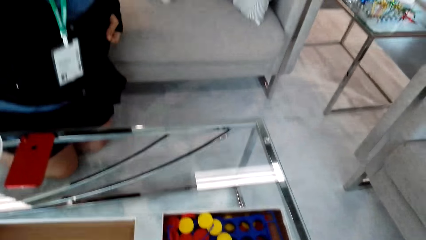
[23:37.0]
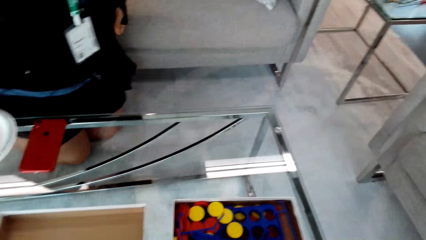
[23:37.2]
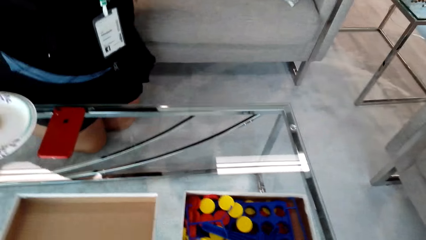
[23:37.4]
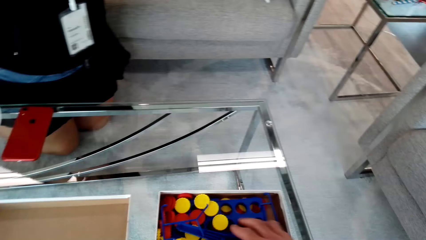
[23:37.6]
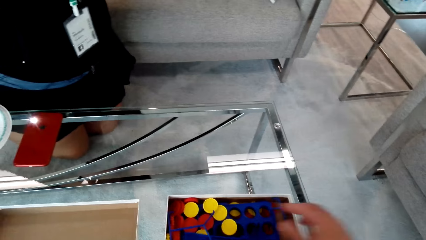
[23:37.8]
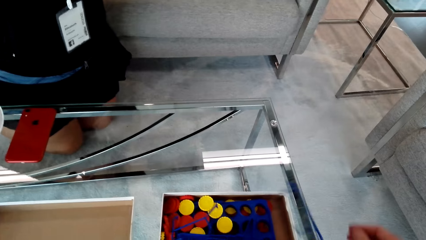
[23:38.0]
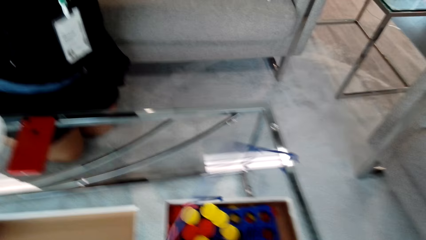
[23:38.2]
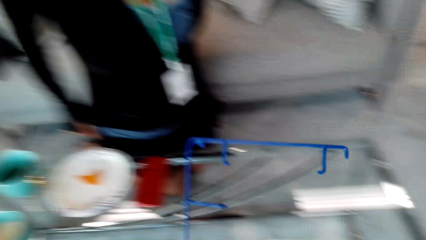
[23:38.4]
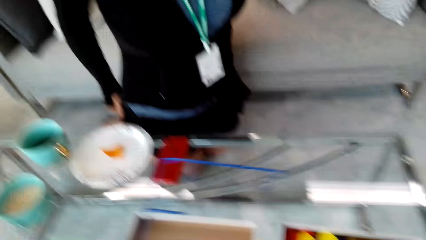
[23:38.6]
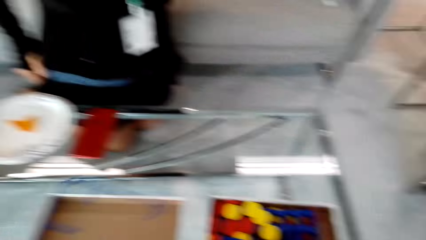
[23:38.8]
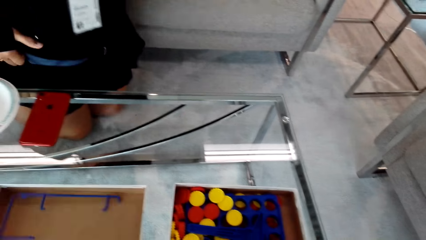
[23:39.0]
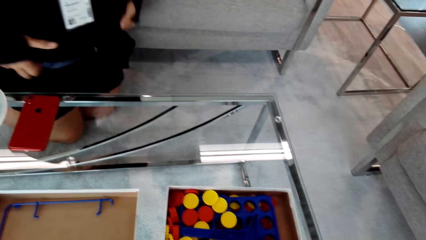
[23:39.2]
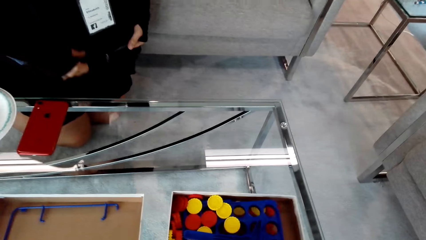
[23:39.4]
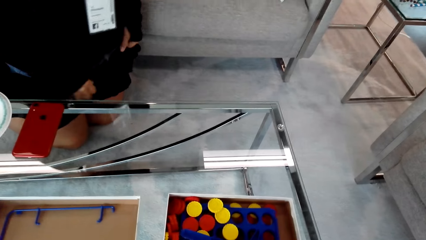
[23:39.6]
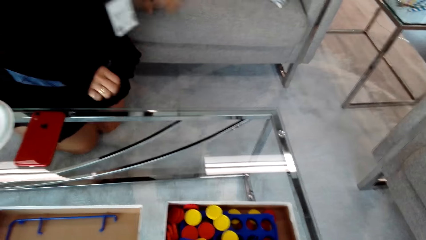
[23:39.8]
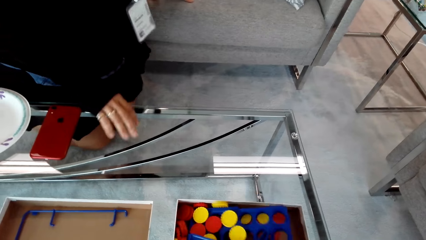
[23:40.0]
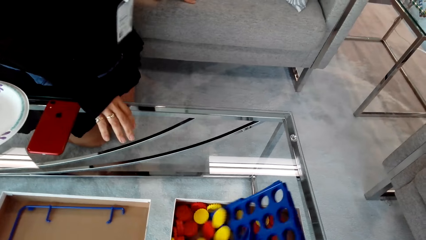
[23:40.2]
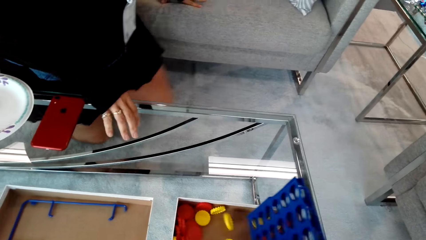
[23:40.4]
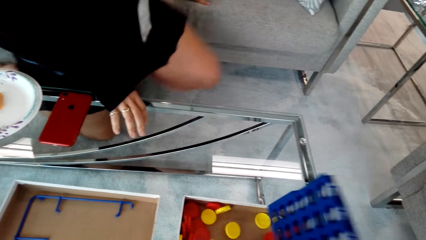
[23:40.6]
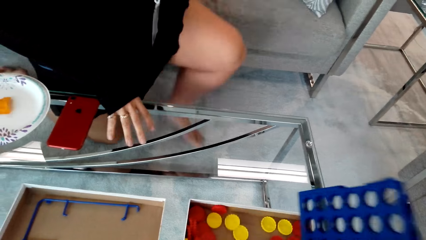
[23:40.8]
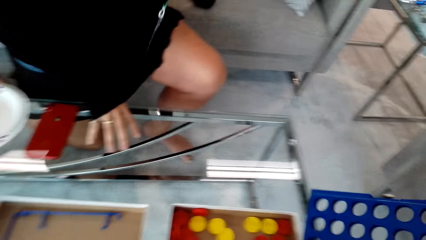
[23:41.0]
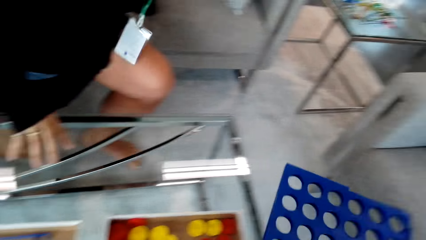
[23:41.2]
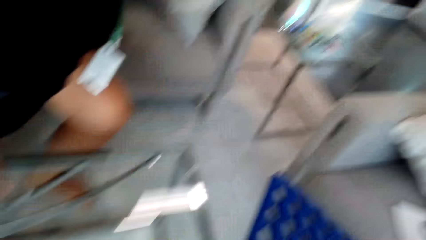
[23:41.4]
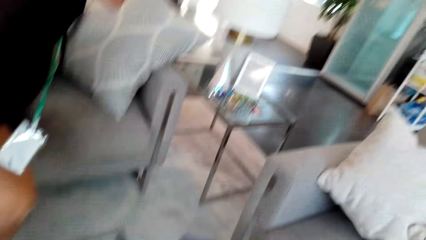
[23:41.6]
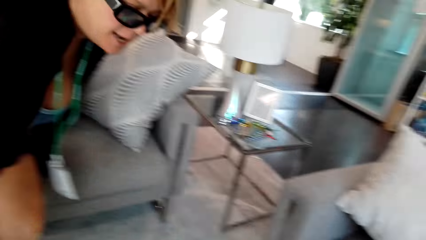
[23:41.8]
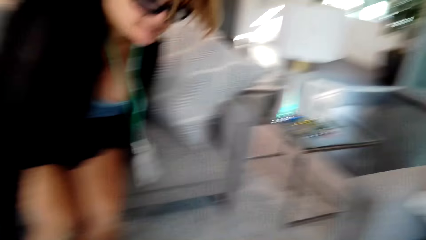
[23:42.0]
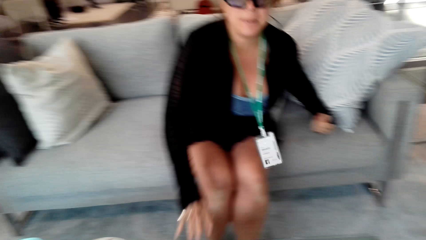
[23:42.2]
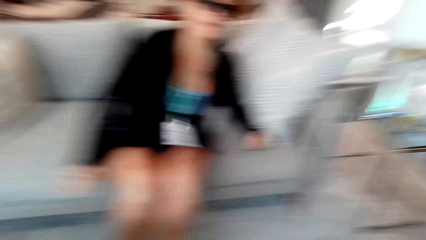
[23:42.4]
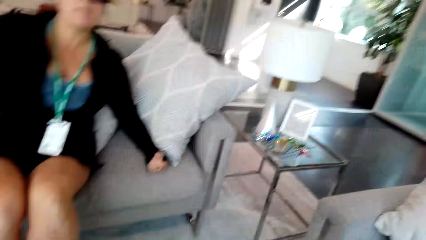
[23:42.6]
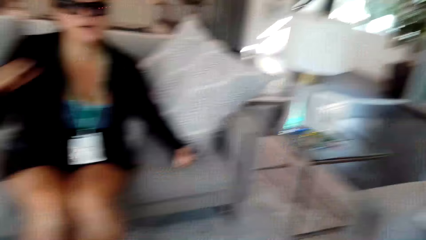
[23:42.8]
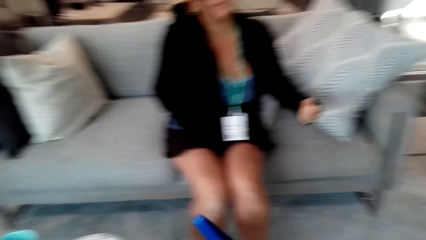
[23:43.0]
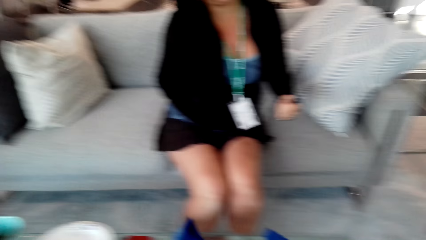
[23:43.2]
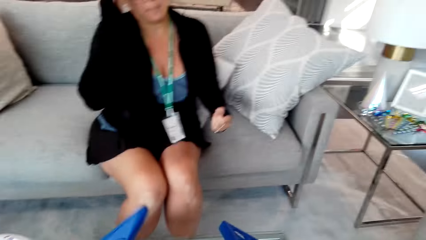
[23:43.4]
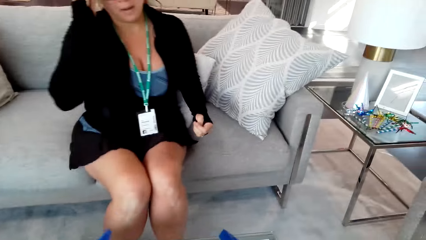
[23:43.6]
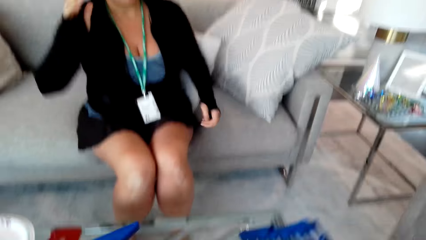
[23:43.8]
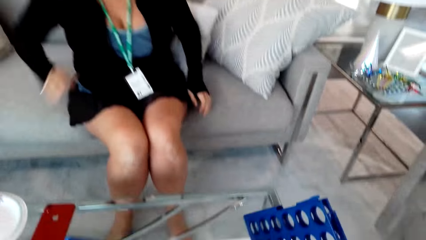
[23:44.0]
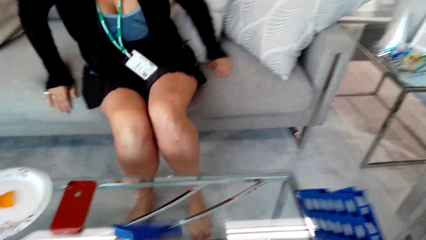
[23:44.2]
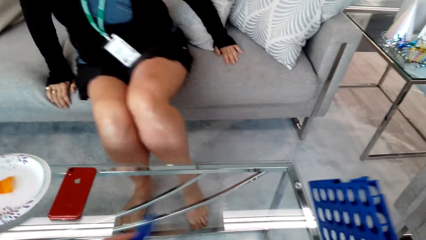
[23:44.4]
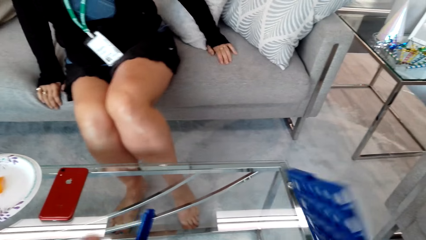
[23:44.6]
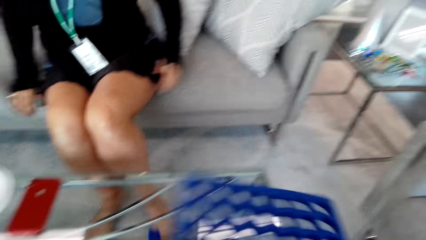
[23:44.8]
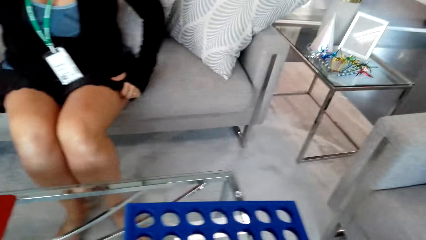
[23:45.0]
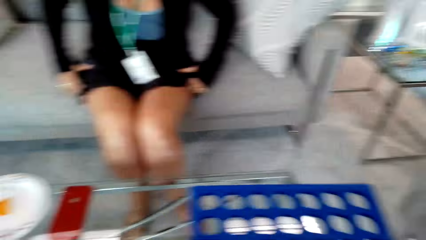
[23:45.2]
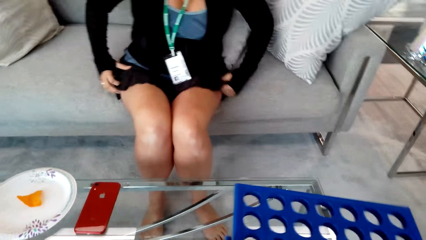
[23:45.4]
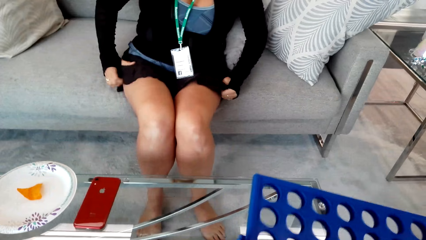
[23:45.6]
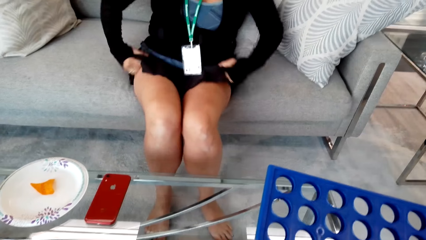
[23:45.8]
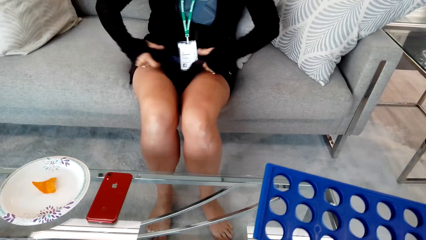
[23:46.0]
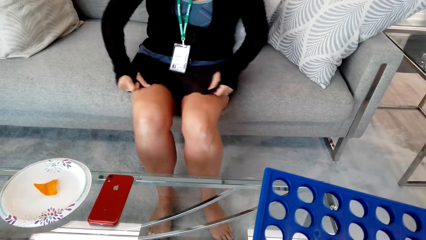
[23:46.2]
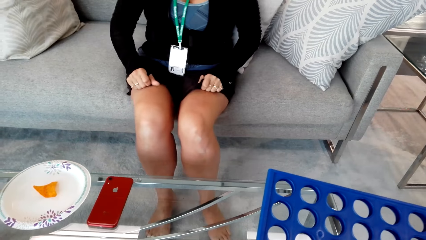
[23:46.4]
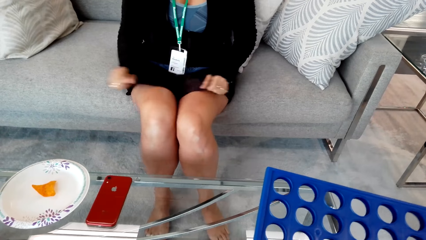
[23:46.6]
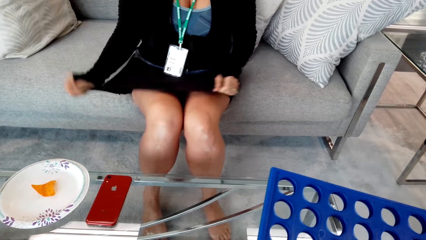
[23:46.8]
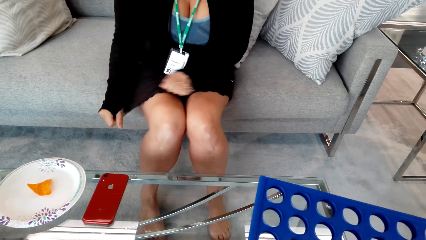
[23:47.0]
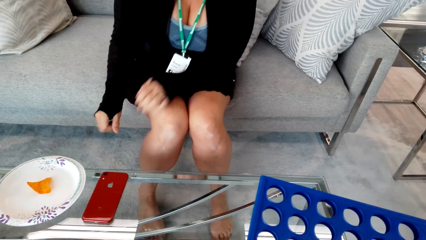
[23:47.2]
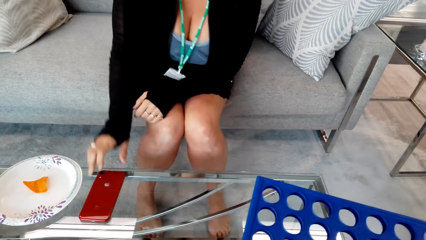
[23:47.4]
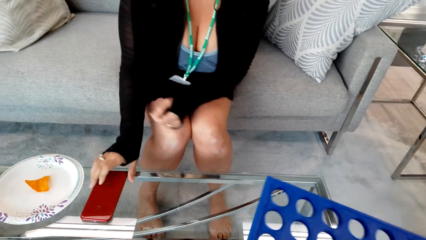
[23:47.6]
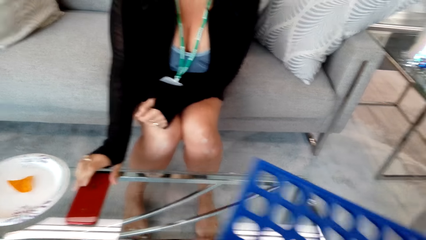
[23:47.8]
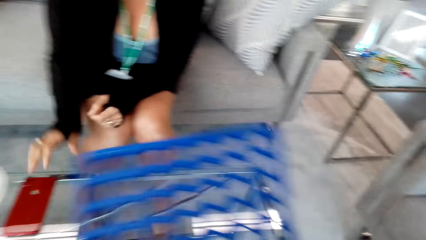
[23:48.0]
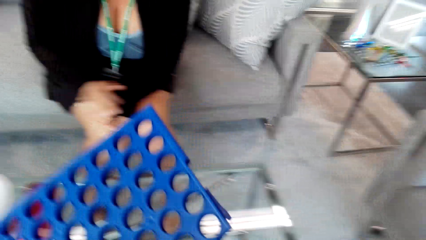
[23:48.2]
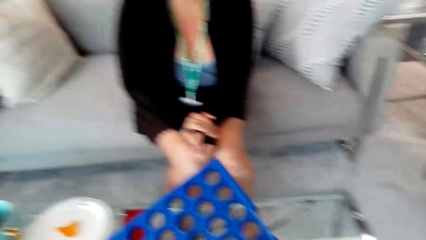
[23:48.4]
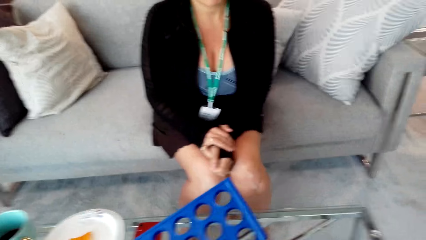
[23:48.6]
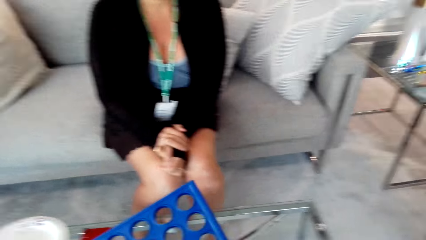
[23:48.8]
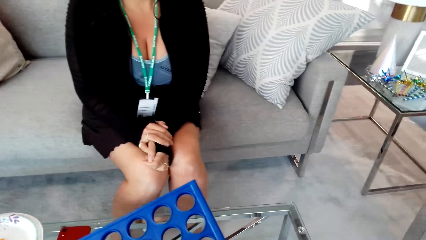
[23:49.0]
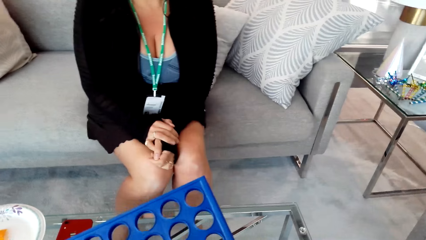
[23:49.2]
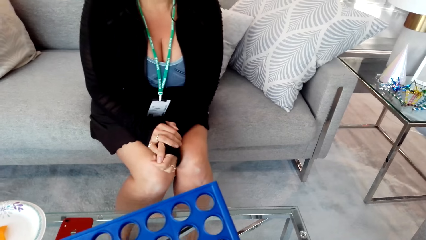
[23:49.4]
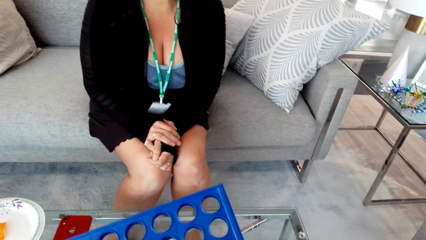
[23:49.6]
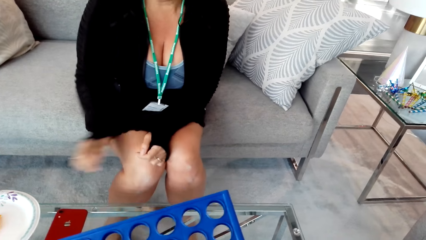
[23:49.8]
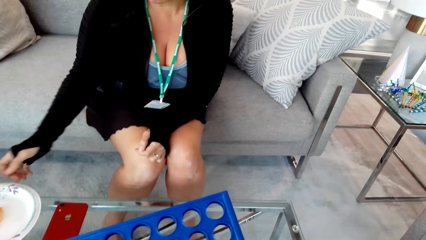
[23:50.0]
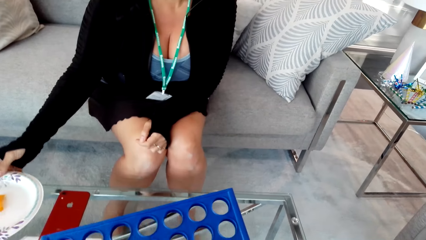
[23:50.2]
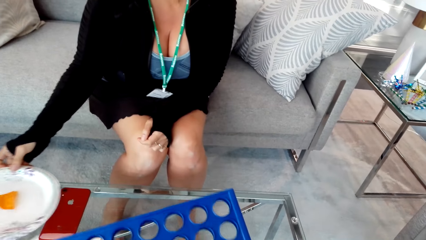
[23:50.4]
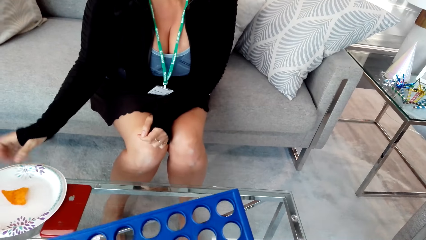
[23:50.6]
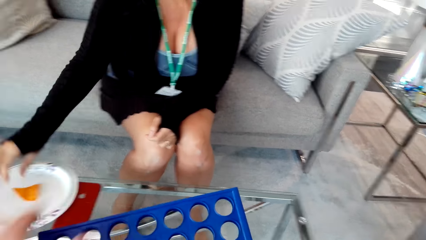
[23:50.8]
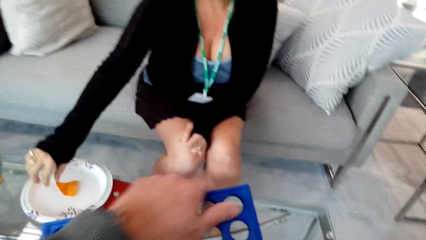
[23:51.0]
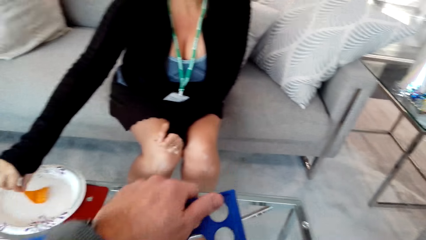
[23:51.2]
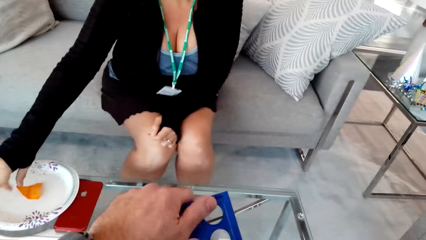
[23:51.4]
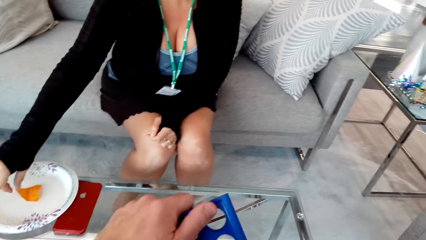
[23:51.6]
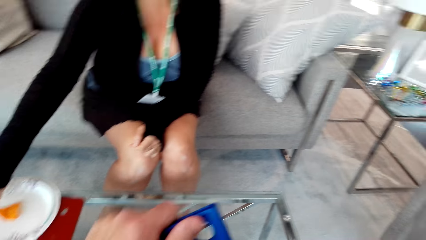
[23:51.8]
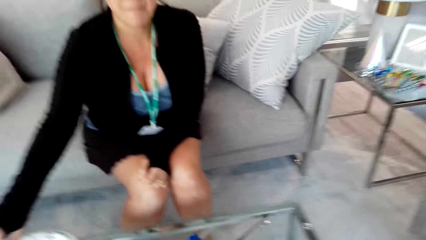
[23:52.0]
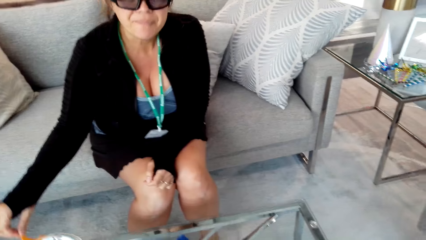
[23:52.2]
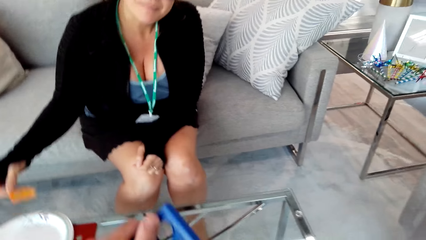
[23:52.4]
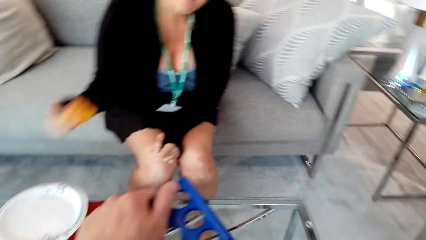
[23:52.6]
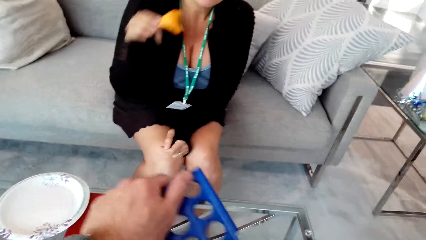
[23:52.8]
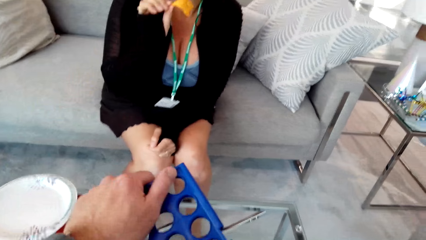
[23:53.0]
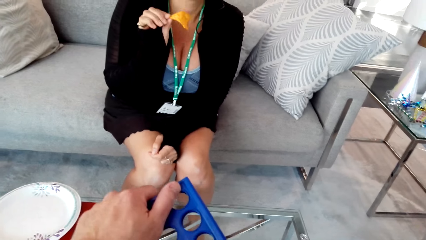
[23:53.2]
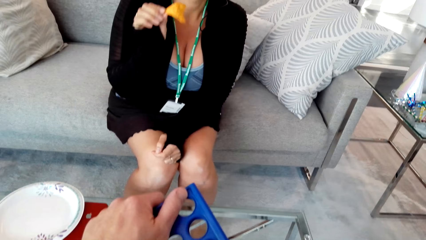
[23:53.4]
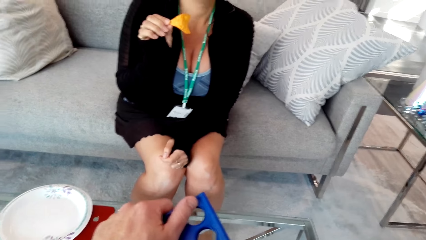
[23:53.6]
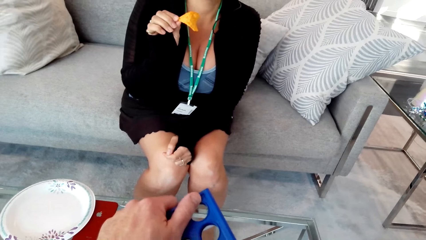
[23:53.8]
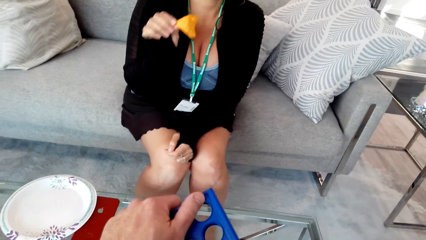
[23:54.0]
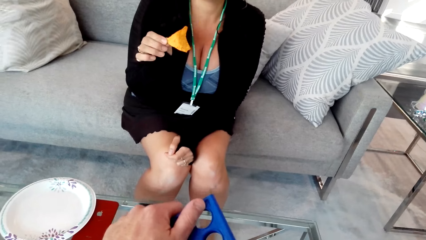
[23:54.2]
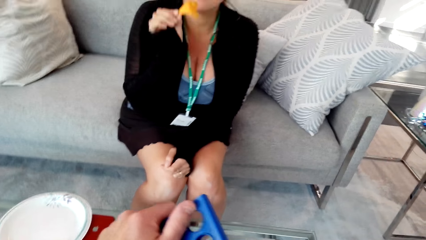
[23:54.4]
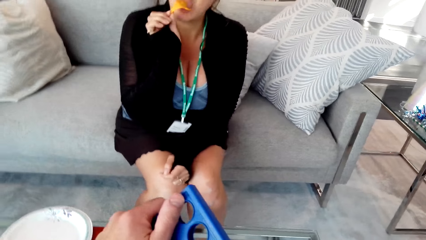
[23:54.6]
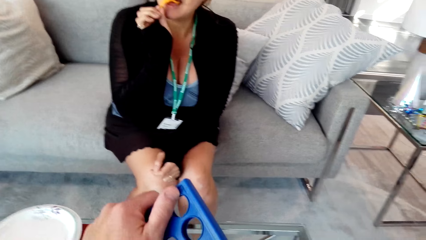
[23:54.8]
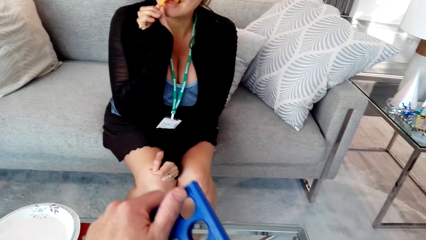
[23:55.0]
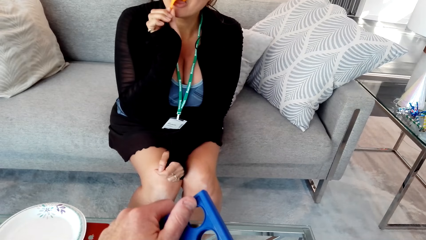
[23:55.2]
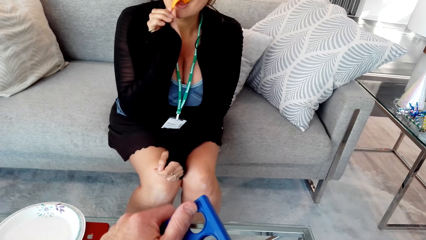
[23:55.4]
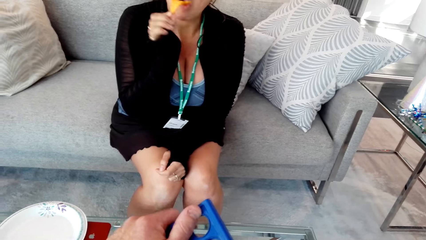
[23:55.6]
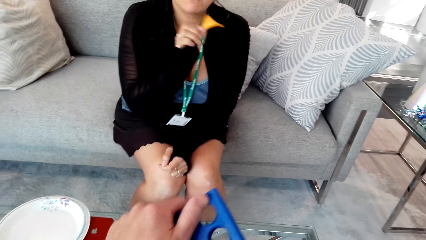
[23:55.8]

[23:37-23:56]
The camera wearer picks up the grid from the box. They touch something on top of the table. They throw something to the woman. They put the grid on the box. The woman stands from the floor. The camera wearer picks up something on the table. They throw something to the woman. The woman sits down. She touches the camera. She pulls down the dress. The camera wearer touches something on the table. They converse with the woman. They hold the grid. The woman touches her cellphone on top of the table. The camera wearer touches something on the table. The woman picks up the chip from the plate. She eats the chip. The camera wearer touches something on the table.
